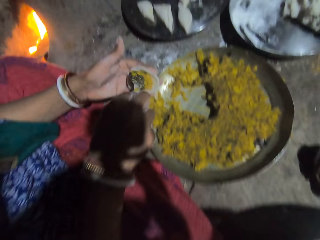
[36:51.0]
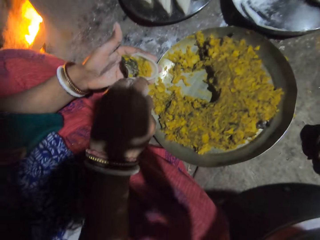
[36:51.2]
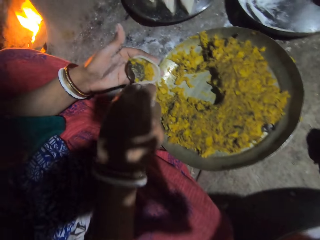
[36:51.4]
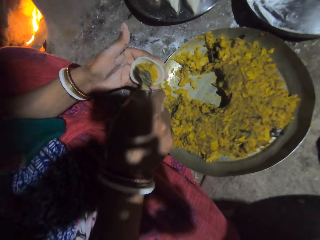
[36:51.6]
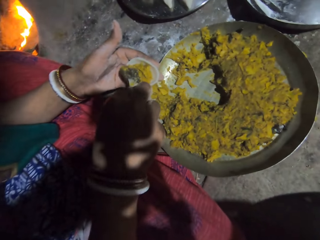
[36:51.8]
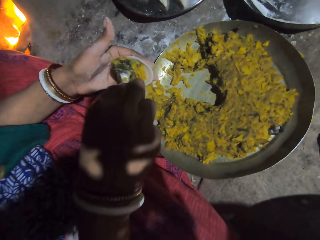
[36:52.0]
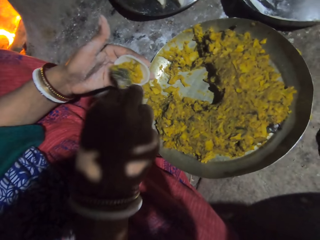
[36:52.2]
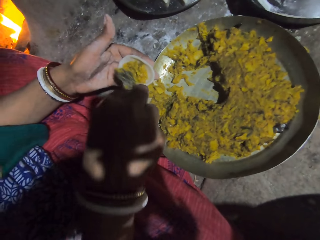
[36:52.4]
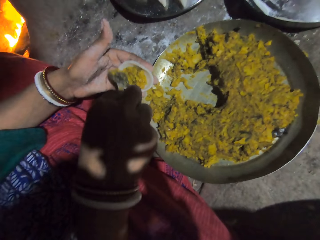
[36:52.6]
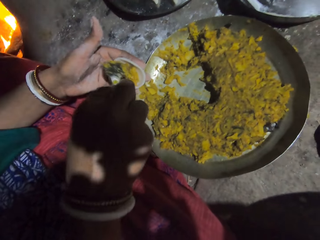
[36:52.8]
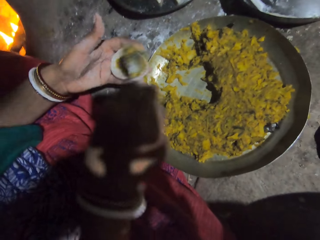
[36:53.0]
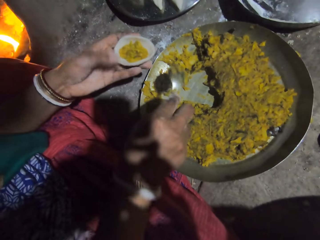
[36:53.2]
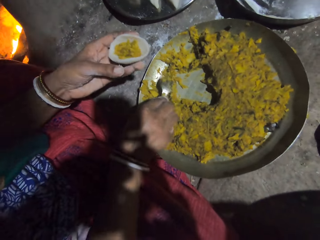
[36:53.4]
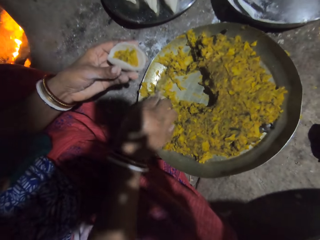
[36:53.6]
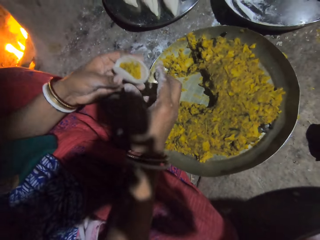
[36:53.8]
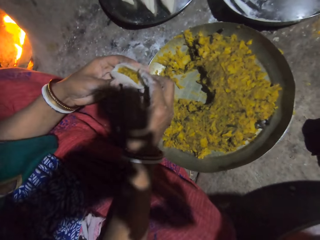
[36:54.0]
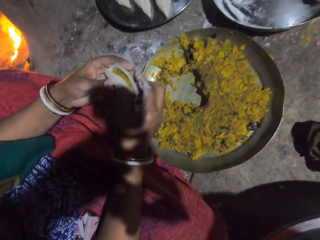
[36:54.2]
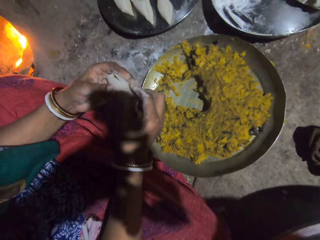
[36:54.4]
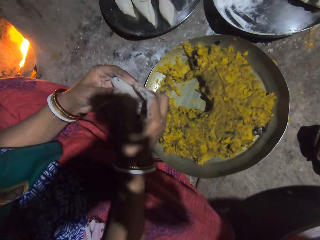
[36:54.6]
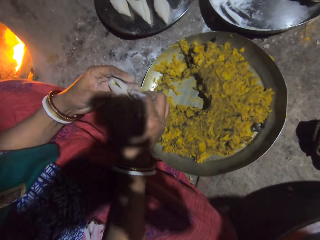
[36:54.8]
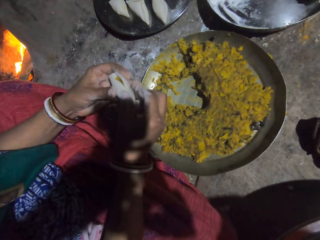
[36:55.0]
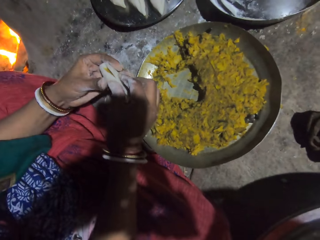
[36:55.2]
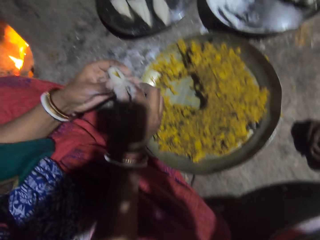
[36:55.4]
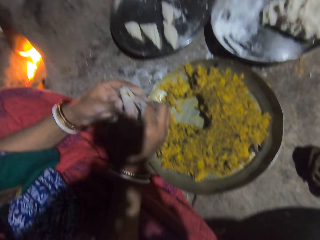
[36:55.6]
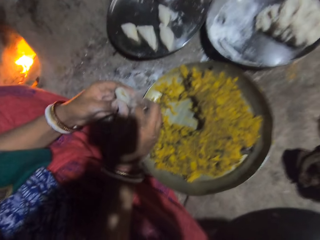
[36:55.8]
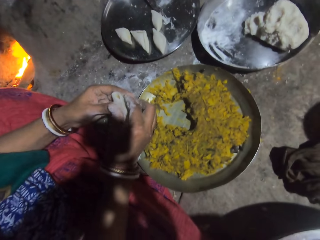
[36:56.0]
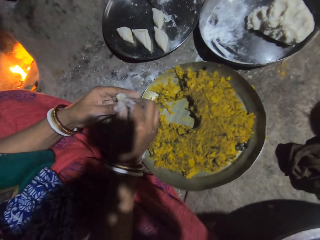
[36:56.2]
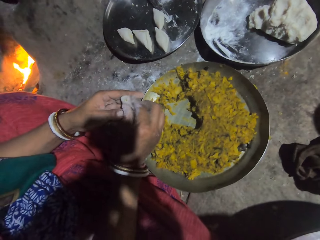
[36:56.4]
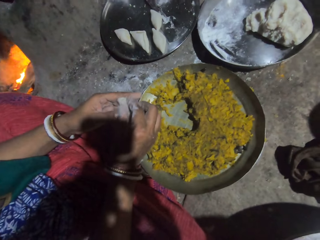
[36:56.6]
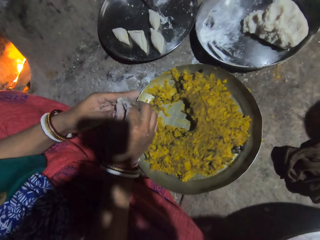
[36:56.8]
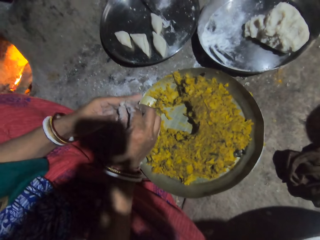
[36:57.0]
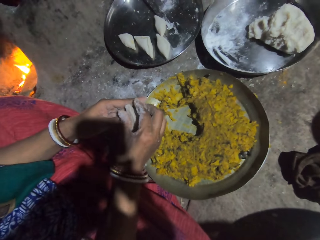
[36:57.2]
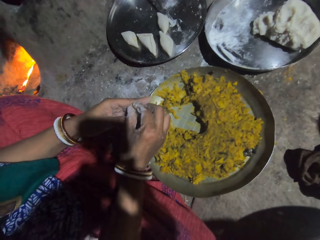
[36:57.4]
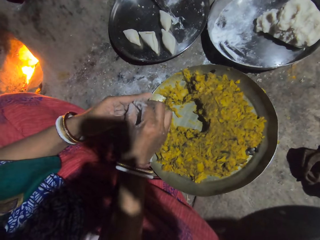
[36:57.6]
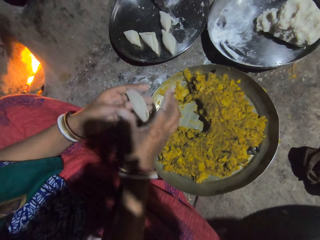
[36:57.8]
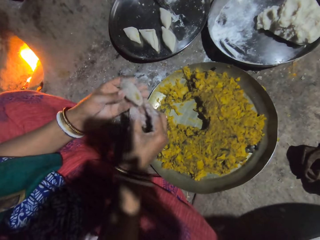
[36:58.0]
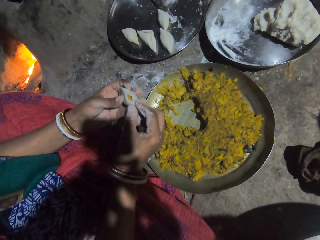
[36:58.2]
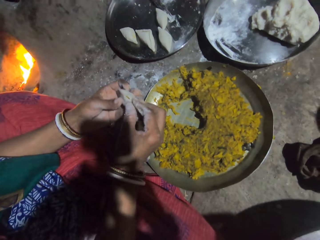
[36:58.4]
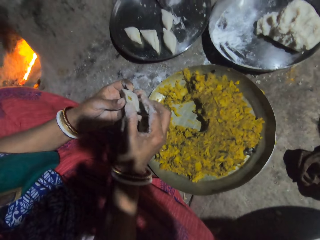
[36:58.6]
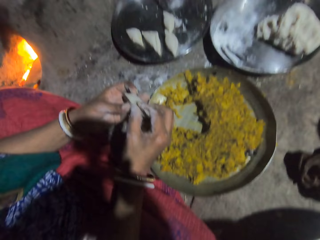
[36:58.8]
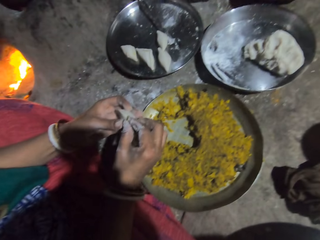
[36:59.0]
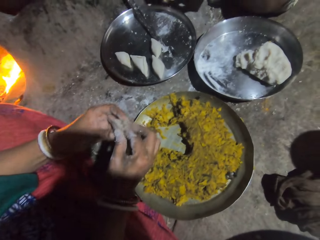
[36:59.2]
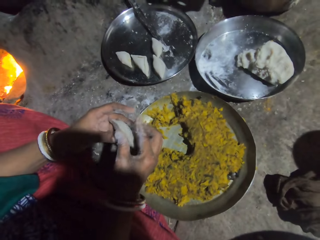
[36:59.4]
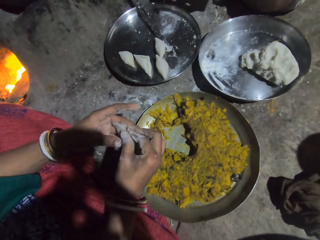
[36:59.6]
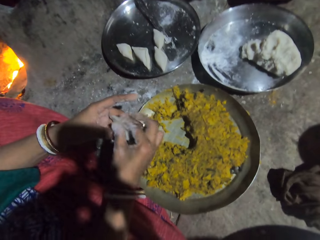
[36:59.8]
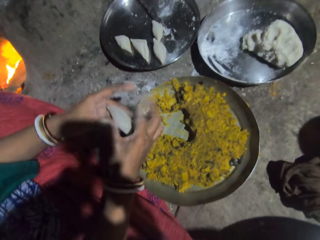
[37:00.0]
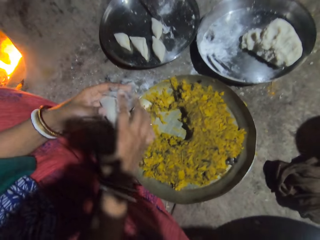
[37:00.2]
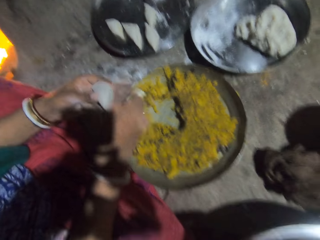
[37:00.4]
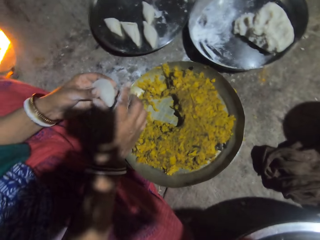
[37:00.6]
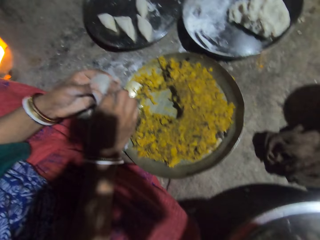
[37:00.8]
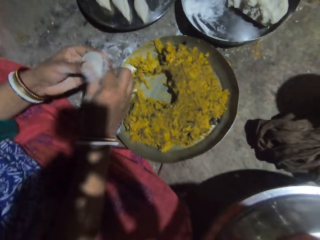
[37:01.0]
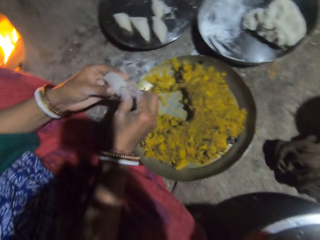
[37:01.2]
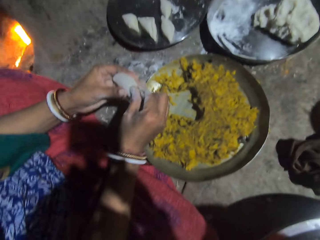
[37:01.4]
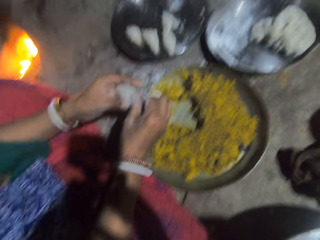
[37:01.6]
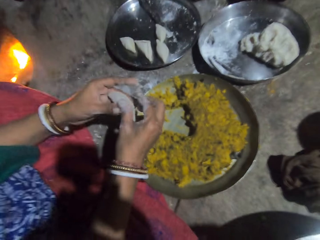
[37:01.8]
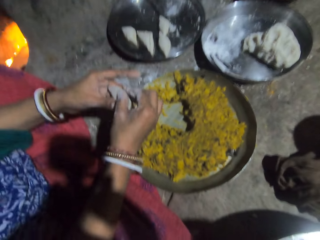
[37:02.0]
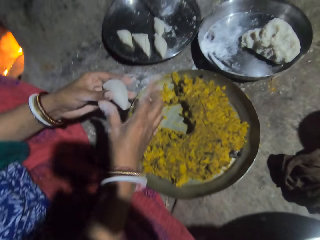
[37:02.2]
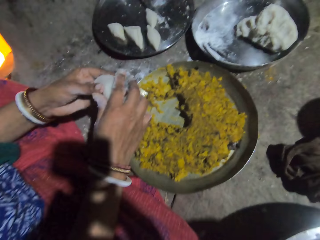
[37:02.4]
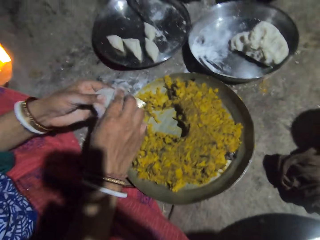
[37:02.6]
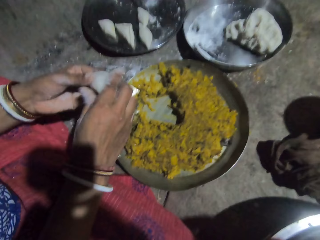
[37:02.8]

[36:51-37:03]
The camera wearer places the spoon in the tray. A person drops the spoon. The camera wearer pinches the edges of the dough. The person covers the dough together.

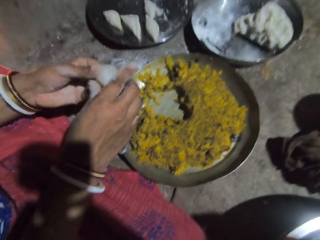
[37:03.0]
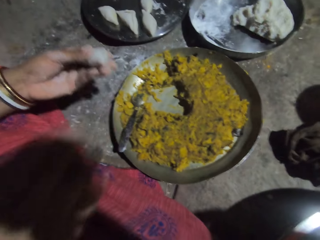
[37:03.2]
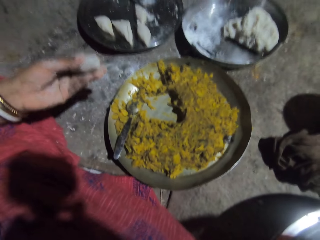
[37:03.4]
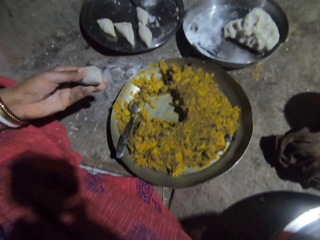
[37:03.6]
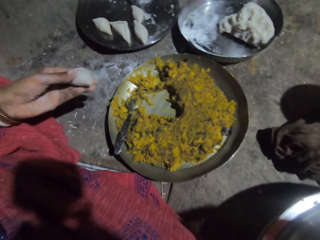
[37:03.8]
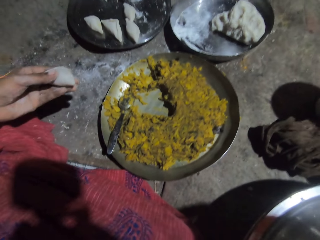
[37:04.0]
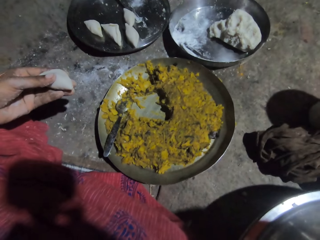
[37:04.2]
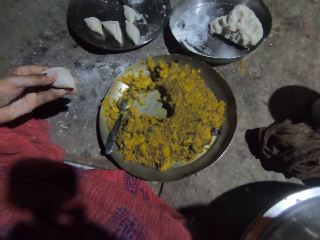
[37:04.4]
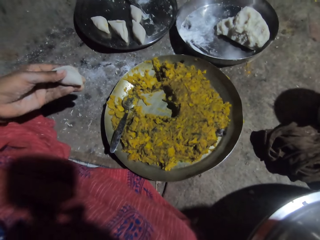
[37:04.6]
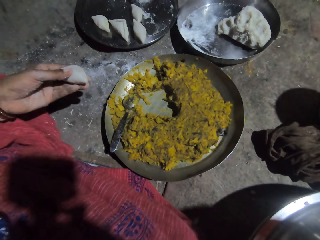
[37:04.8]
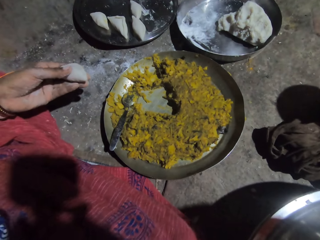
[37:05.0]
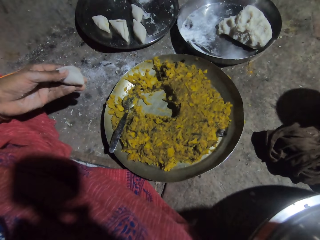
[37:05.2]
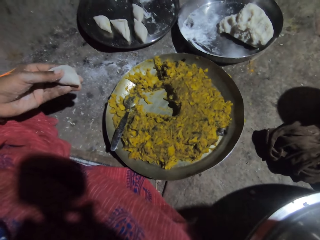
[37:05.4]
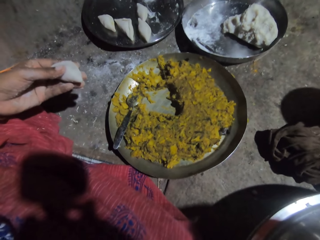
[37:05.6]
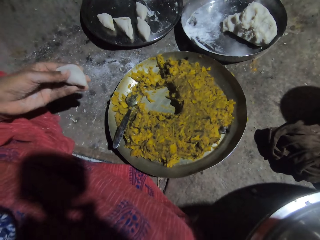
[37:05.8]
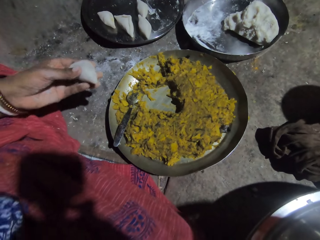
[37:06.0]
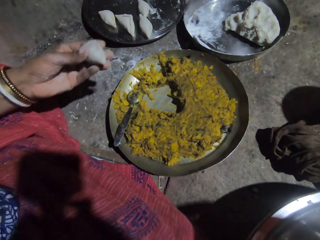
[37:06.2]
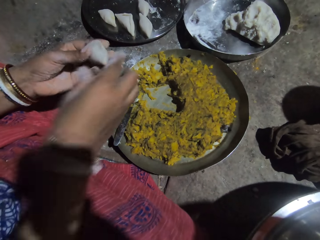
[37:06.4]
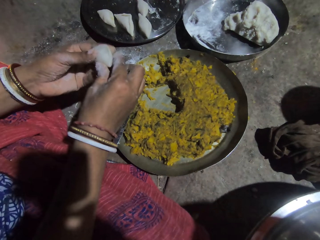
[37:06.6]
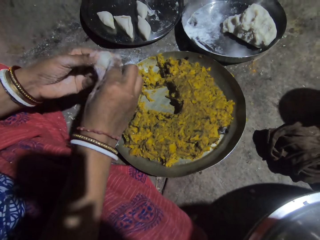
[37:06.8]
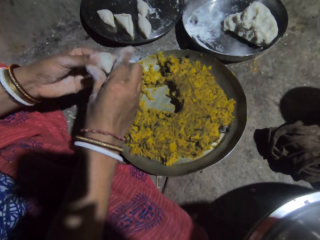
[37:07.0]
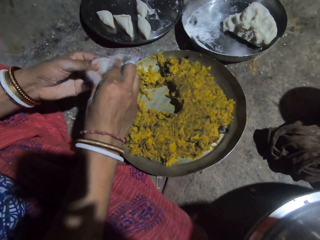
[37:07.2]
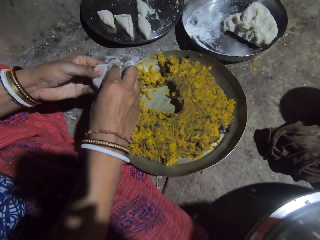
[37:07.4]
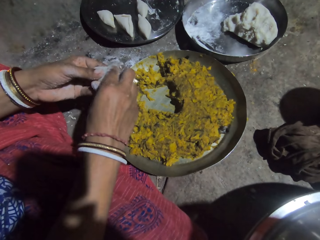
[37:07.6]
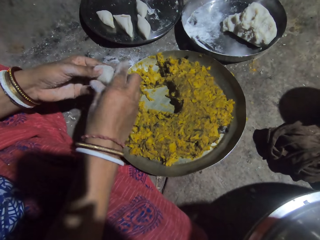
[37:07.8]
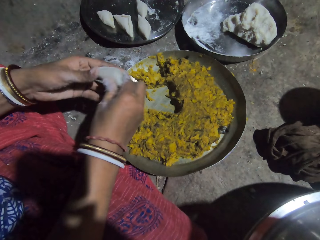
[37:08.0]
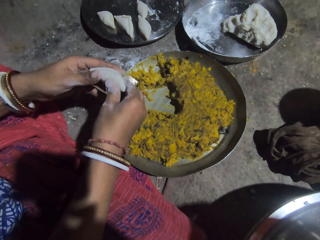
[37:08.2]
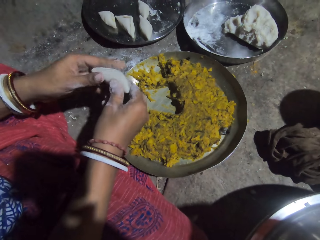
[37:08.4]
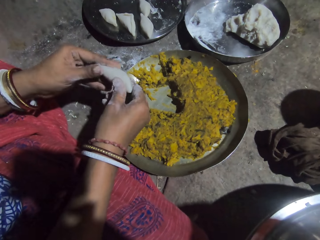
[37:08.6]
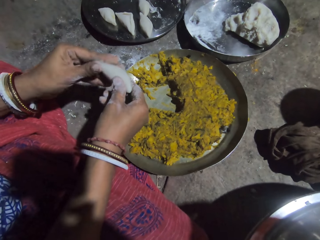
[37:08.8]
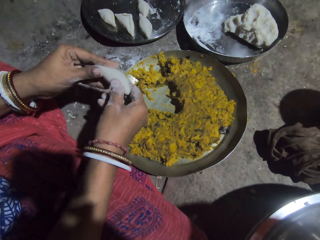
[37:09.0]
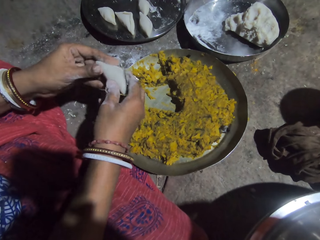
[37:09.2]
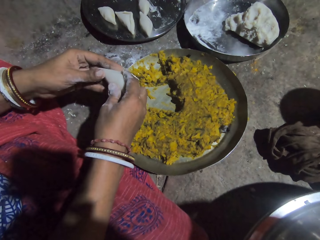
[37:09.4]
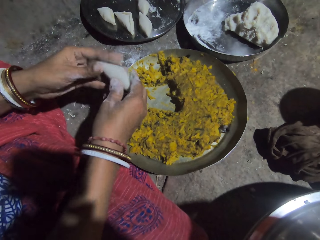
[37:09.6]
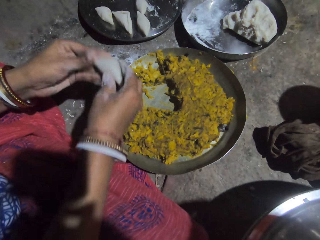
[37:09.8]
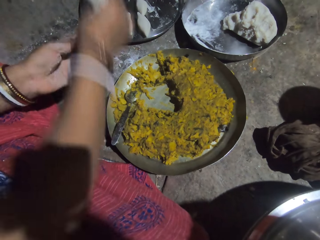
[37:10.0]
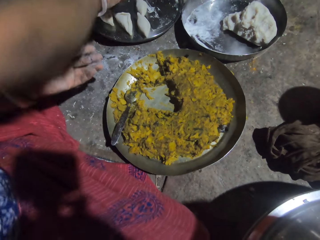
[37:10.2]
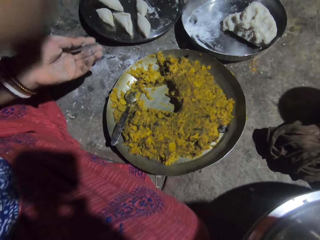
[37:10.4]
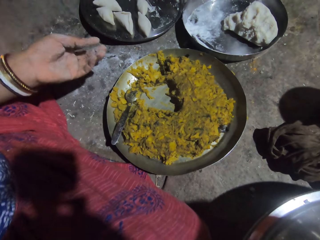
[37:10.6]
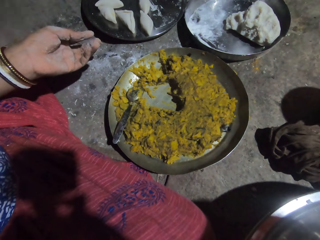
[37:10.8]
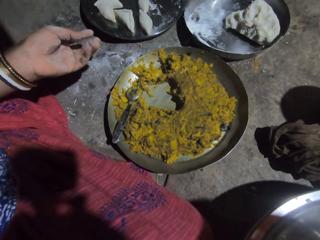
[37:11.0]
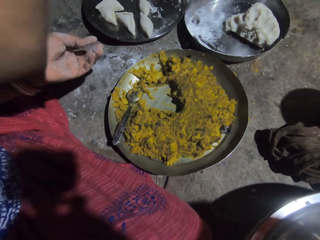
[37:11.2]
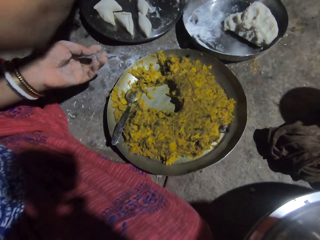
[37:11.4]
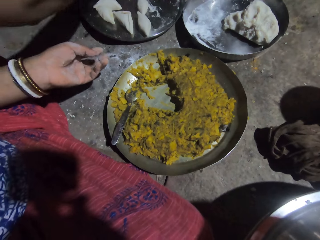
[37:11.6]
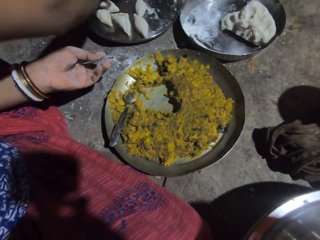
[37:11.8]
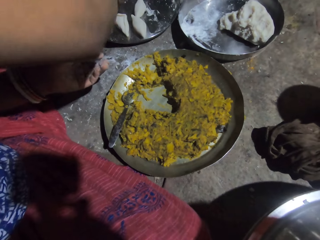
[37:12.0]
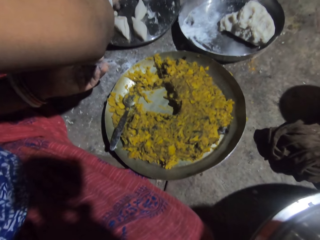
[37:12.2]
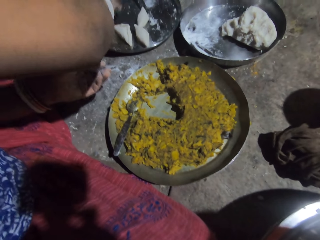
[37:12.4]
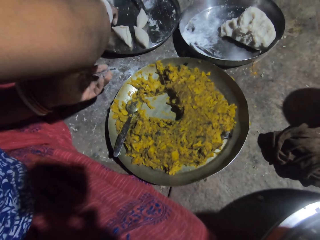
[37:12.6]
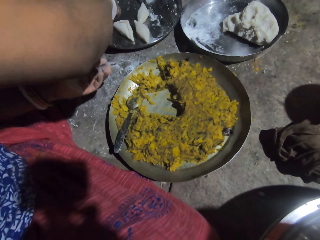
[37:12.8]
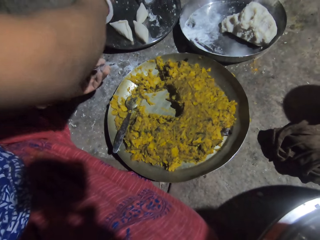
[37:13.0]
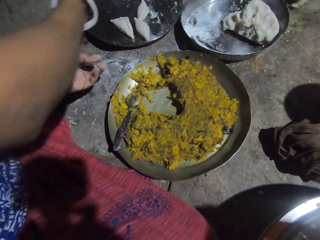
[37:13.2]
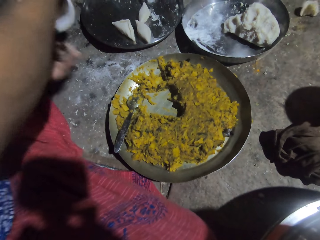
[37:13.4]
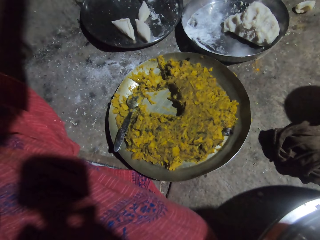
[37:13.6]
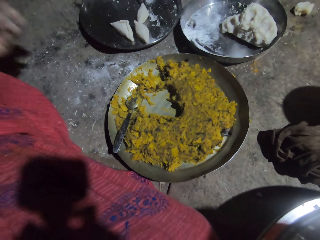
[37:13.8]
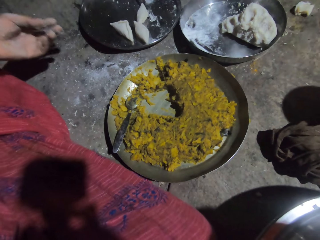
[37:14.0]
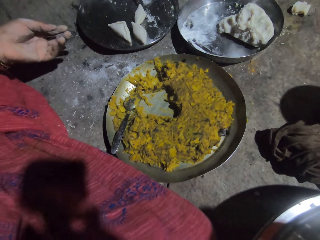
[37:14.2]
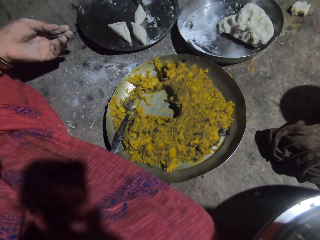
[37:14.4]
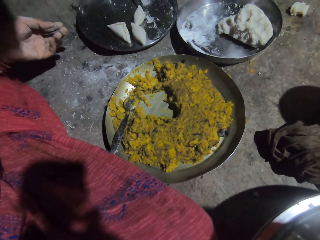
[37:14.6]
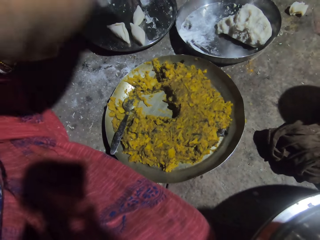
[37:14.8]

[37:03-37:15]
The camera wearer places the dough in the tray. They collect the dough in the tray. They look around.
